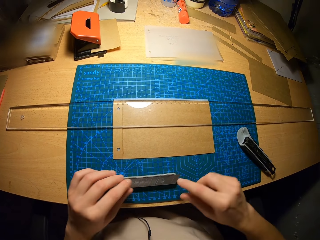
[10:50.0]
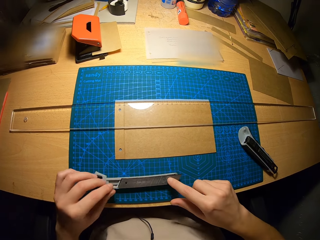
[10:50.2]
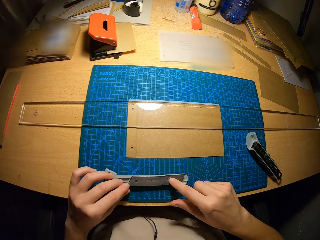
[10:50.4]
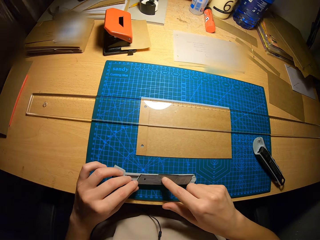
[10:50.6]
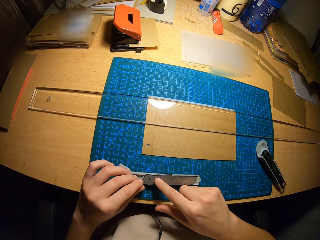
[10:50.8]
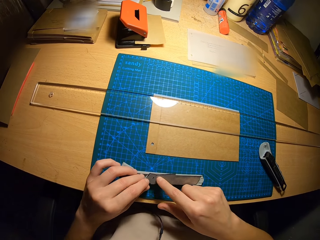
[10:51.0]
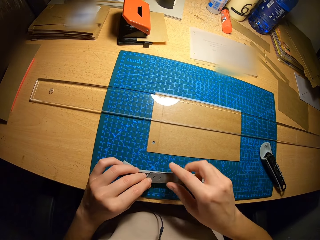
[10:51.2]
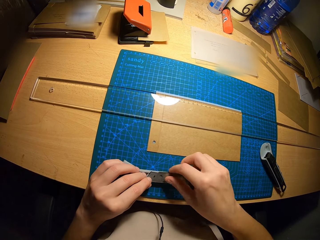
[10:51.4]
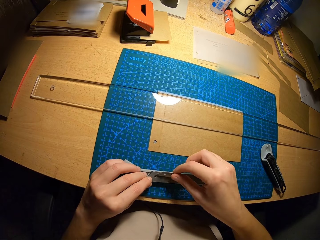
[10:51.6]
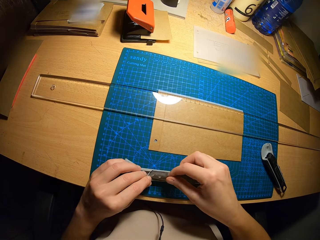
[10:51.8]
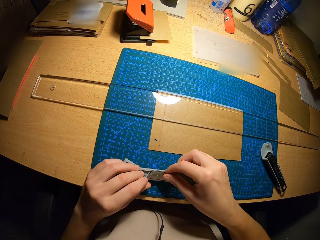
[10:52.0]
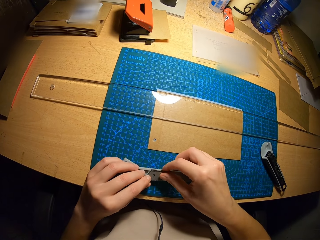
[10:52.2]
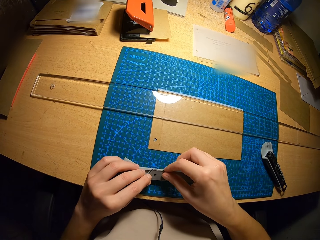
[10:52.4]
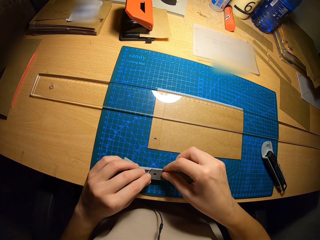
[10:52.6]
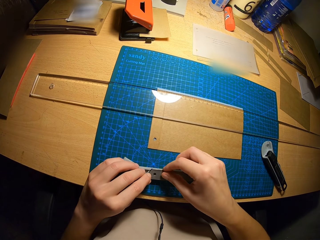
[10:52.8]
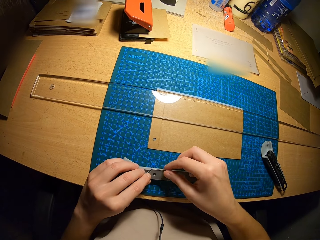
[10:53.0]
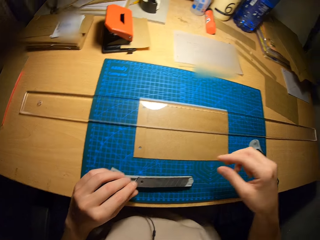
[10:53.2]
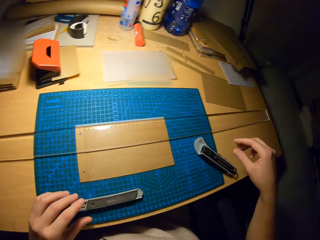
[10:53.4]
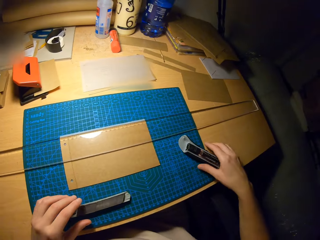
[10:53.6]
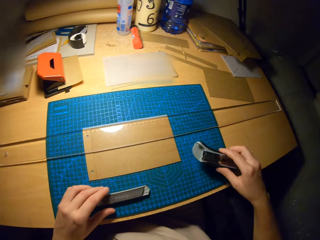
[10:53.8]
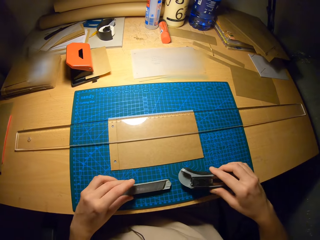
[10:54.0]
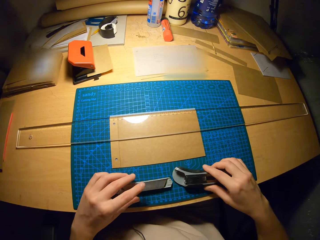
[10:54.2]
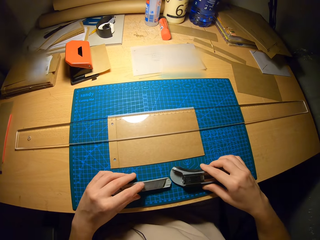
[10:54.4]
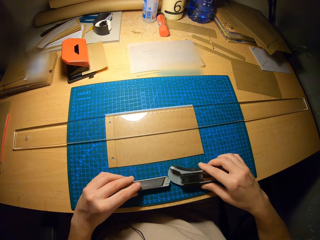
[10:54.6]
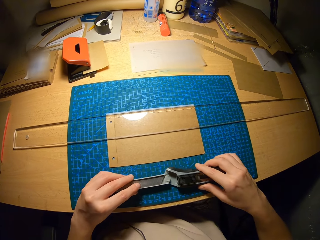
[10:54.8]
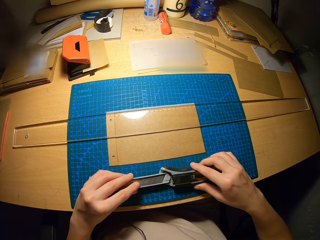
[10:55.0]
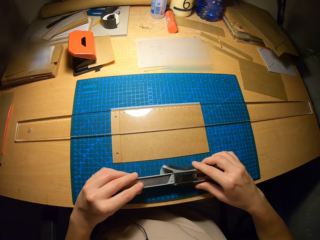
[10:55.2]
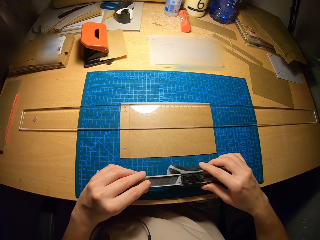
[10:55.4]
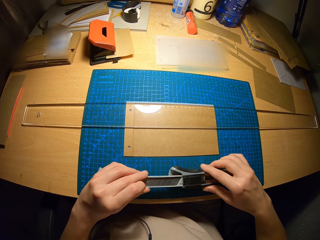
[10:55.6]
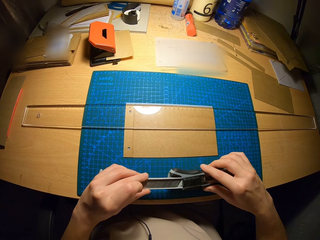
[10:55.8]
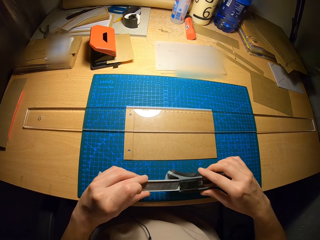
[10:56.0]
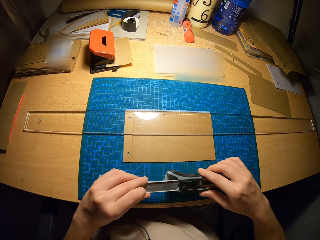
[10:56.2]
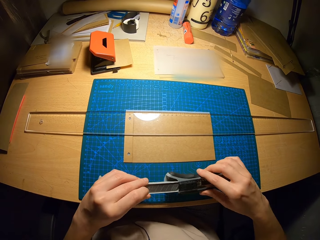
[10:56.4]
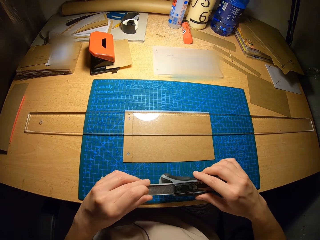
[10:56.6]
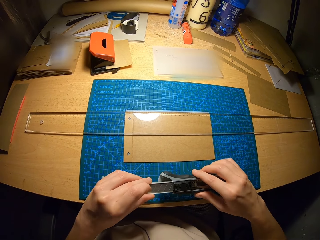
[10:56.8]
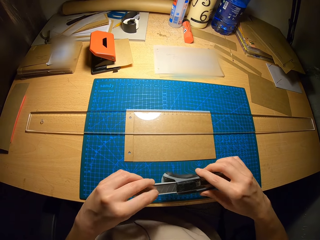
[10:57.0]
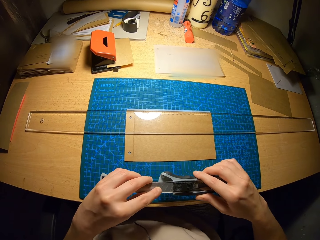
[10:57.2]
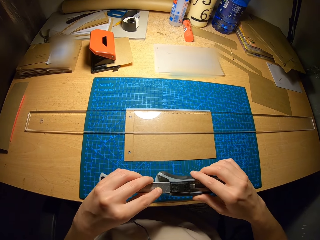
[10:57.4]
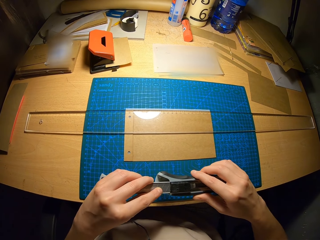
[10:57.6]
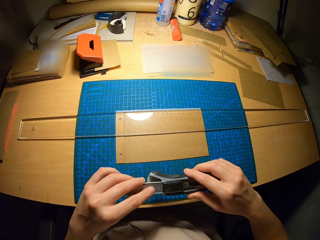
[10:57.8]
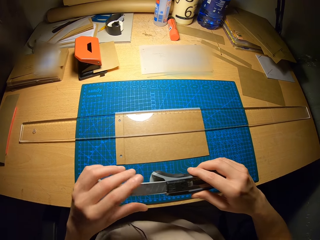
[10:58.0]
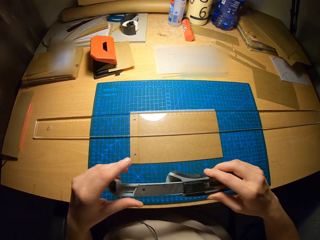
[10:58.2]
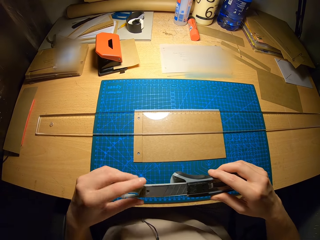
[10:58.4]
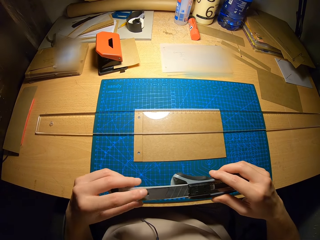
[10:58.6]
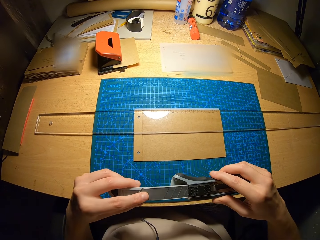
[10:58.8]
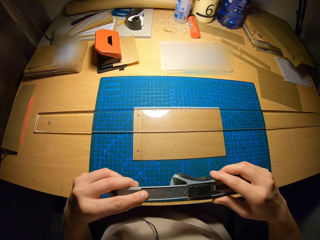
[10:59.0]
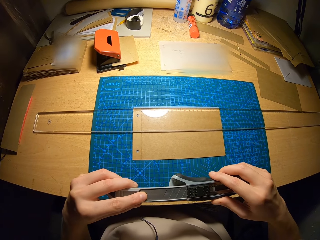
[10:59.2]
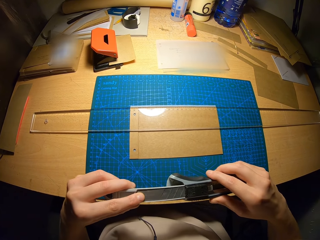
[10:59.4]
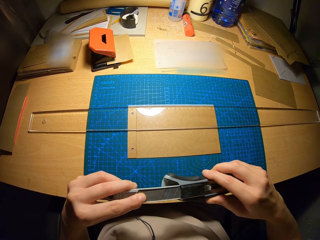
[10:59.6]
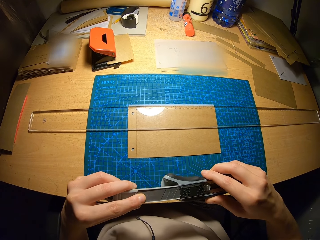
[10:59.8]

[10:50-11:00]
The camera wearer picks the parts of the snap off blade knife with his hand. He reassembles the snap off blade knife.

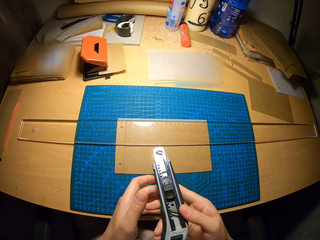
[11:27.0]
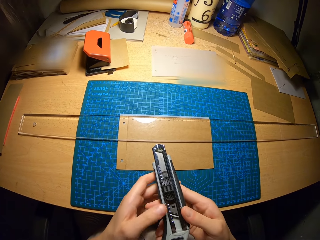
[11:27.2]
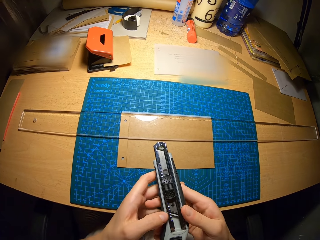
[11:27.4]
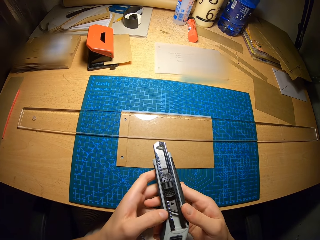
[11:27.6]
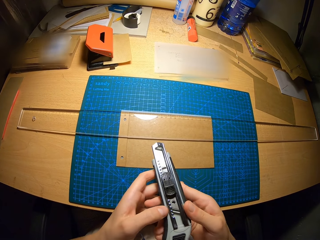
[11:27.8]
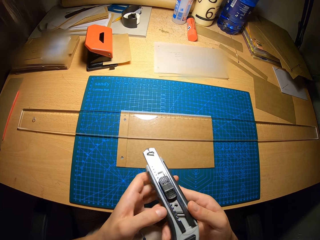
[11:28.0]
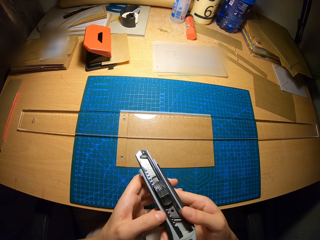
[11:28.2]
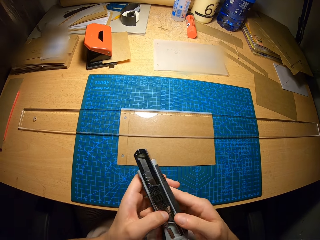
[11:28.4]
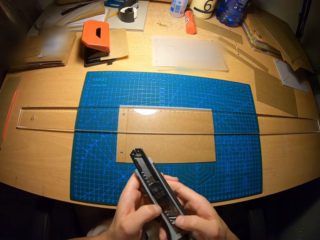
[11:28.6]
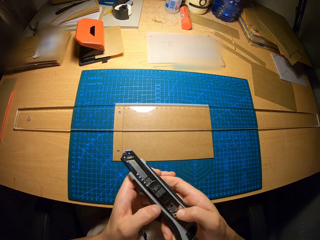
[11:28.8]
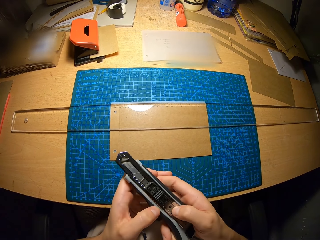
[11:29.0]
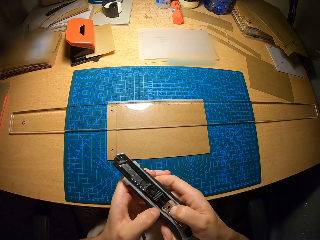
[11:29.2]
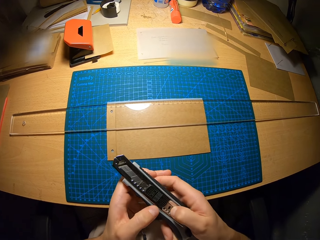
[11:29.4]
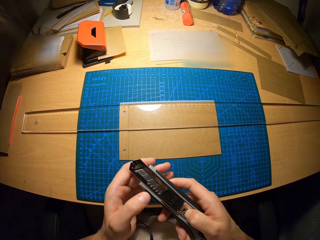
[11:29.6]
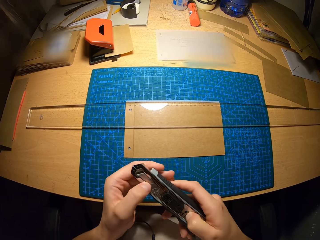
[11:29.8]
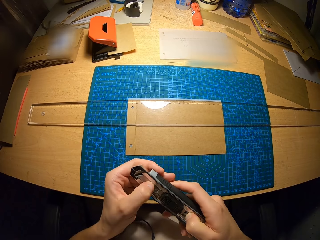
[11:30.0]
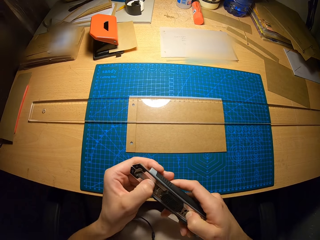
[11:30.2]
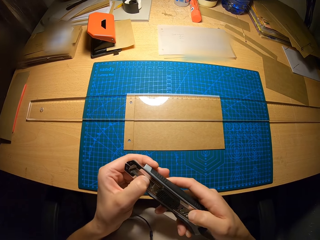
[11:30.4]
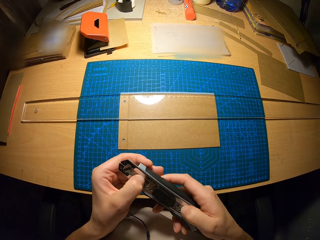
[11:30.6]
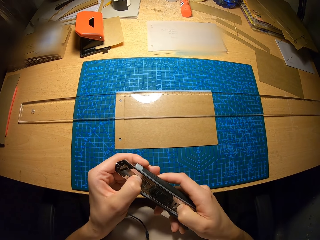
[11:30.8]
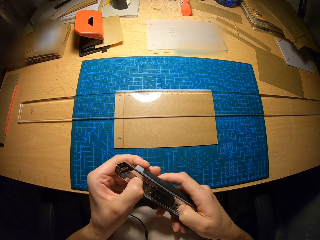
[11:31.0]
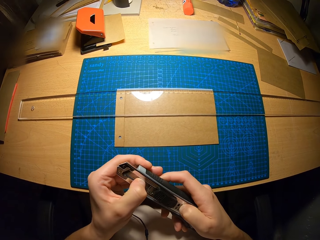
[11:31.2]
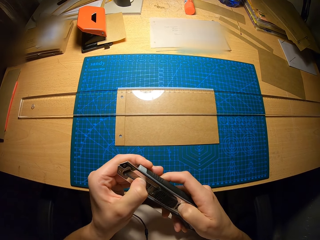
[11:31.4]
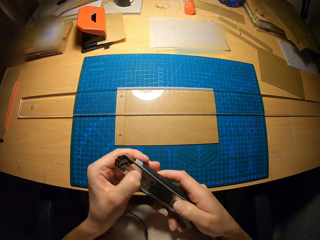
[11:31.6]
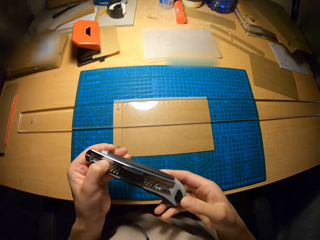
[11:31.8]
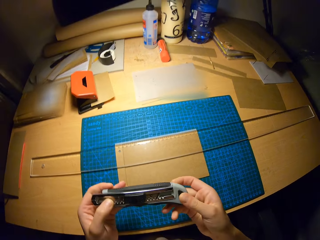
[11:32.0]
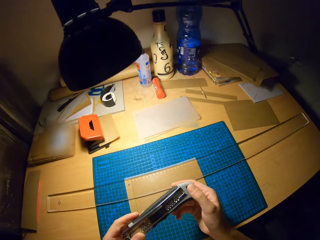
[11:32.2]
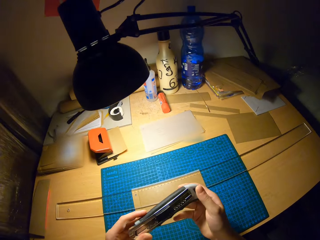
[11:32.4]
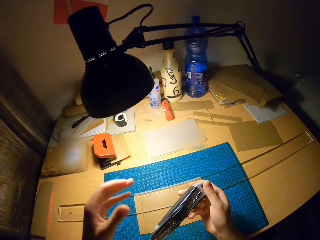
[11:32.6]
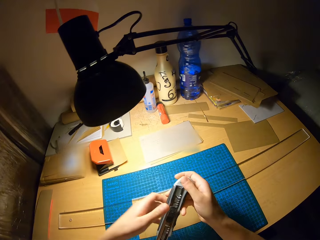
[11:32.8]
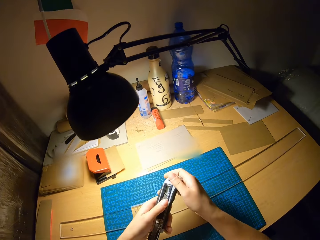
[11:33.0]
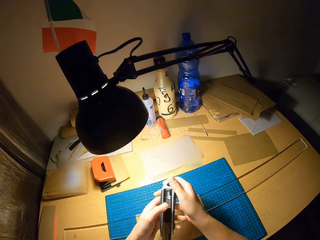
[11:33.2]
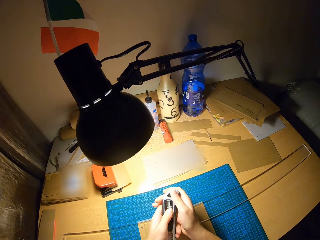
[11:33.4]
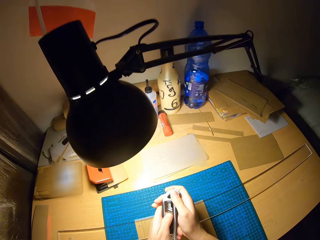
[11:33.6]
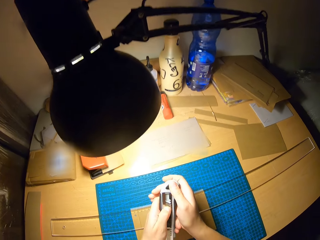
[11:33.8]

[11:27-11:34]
The camera wearer squeezes the utility knife parts.

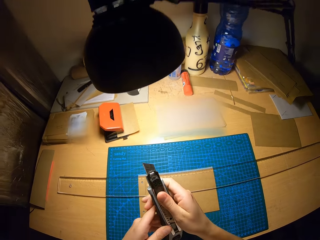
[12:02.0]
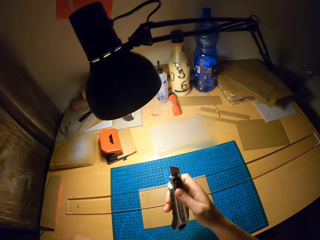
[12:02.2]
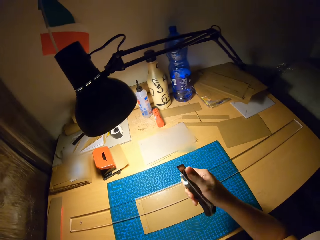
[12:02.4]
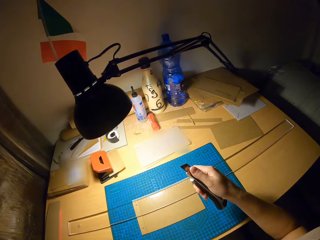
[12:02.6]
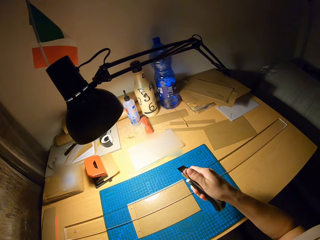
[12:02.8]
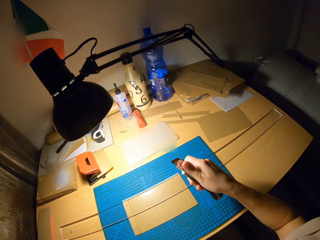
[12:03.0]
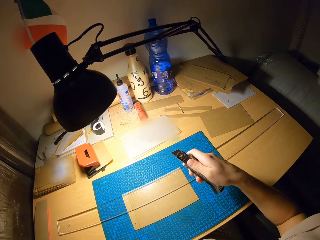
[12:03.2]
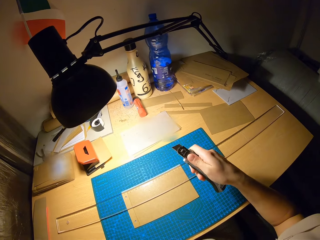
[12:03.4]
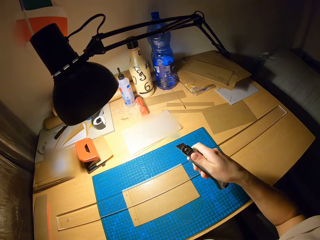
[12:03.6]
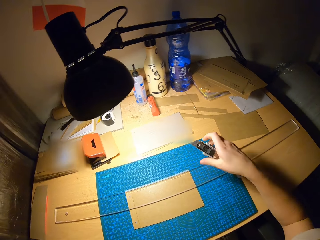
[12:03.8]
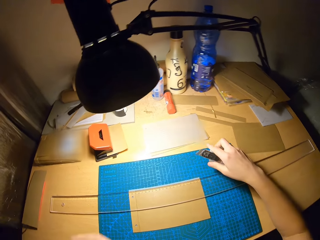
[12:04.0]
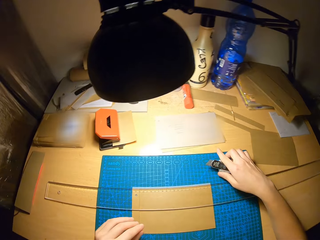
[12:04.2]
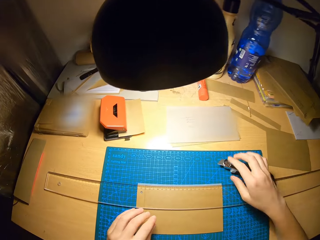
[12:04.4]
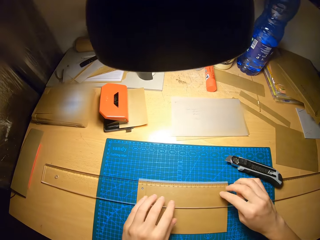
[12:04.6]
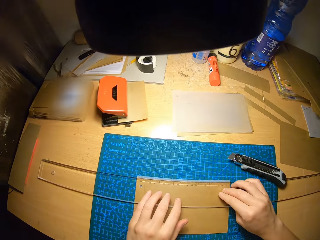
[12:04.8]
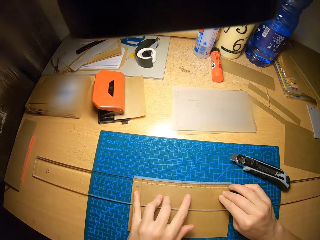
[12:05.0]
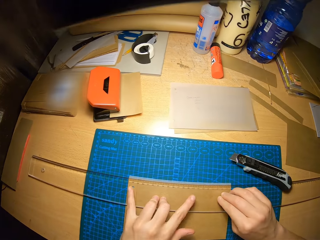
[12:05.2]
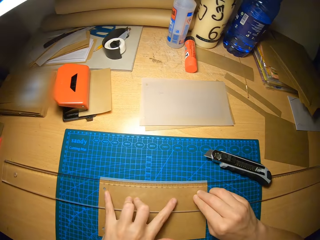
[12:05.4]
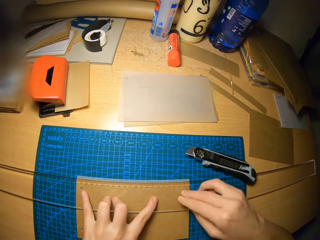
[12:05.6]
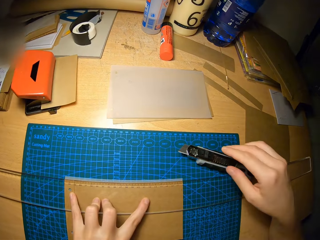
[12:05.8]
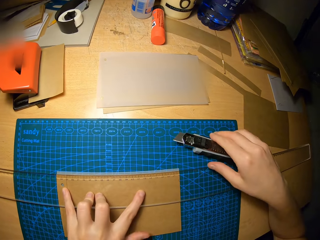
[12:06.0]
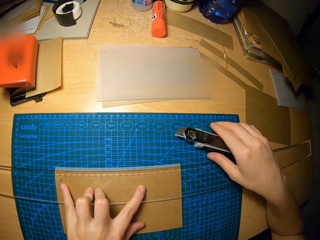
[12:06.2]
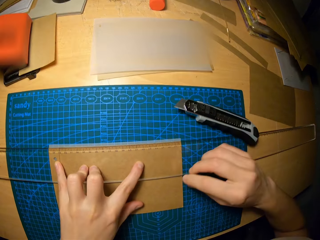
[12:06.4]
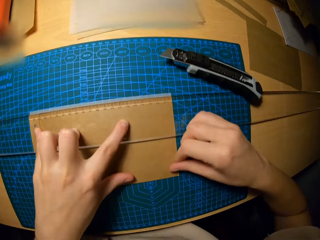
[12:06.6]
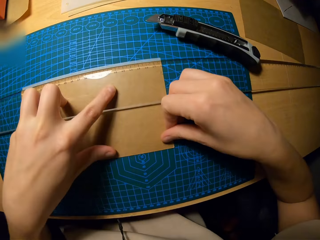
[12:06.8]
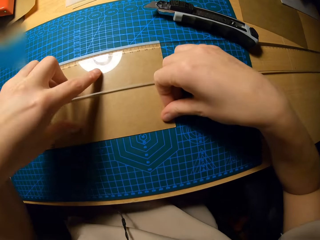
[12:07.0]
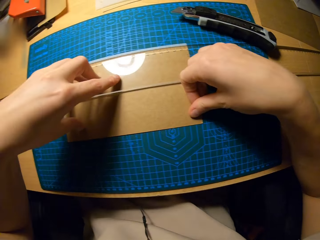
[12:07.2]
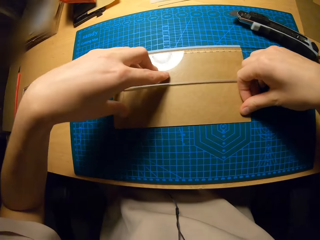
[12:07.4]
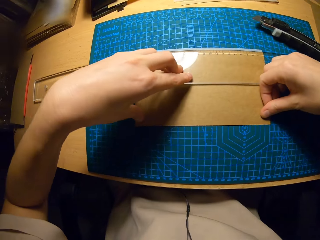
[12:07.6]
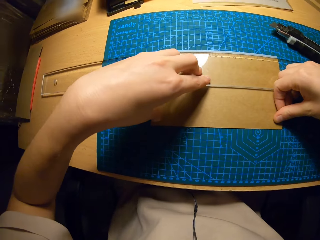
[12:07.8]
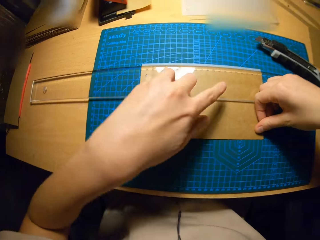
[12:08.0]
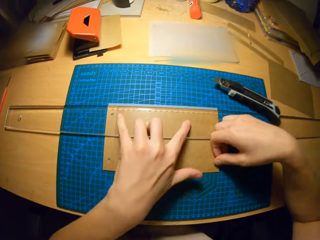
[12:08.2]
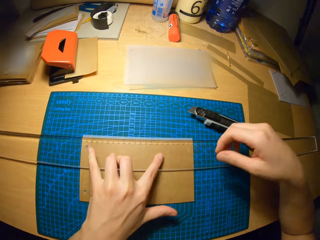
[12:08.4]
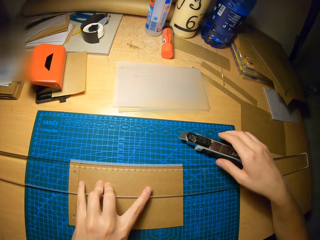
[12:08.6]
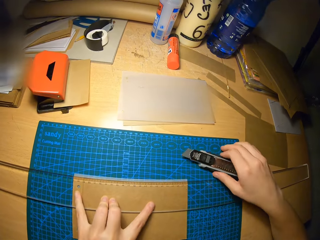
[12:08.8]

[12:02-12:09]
The camera wearer drops the snap off blade knife on the table. He adjusts the ruler on the table with his left hand. He holds the ruler on the craft papers.
